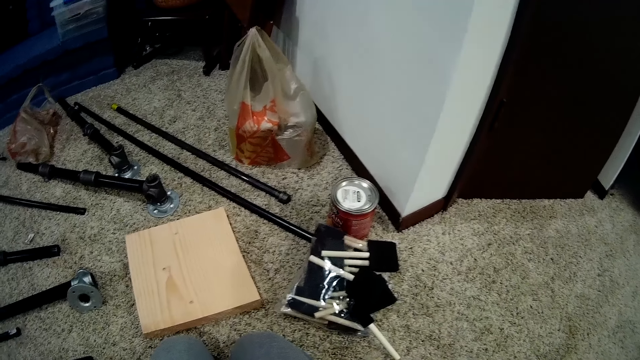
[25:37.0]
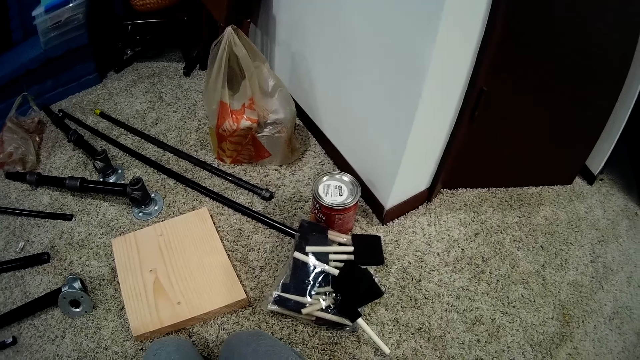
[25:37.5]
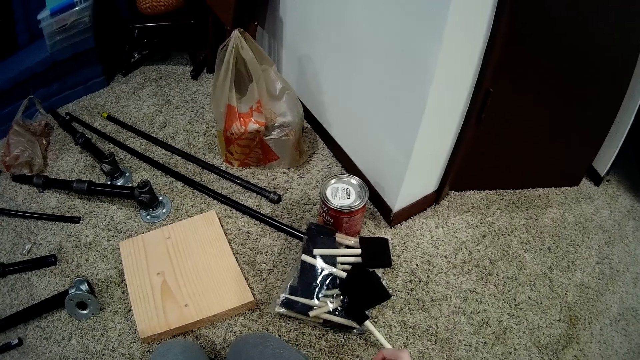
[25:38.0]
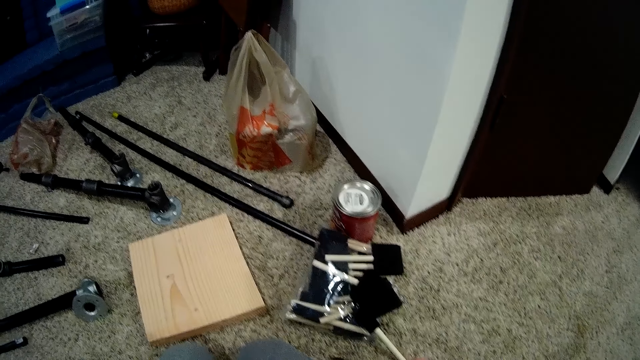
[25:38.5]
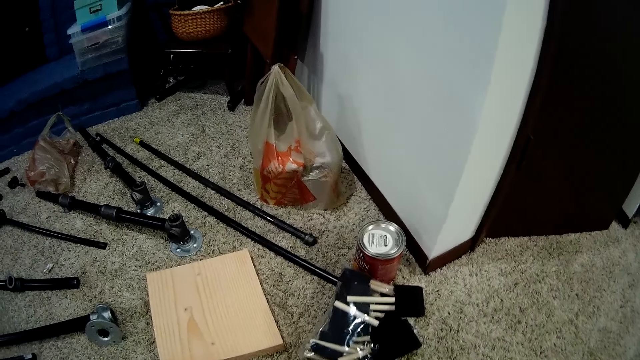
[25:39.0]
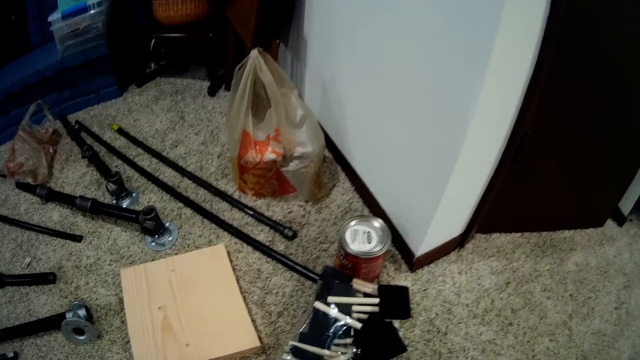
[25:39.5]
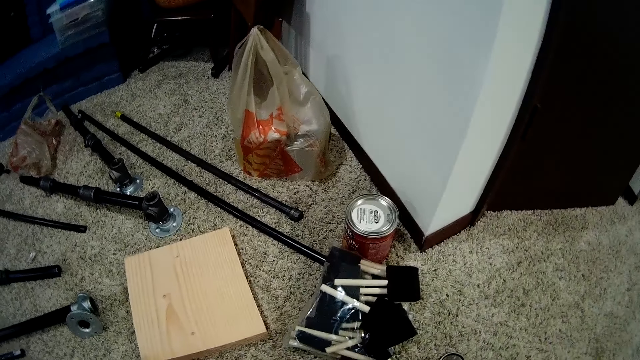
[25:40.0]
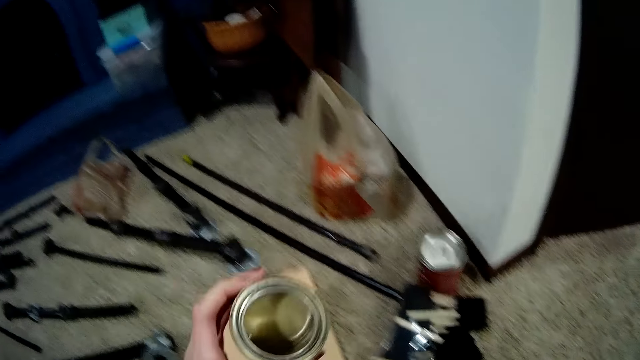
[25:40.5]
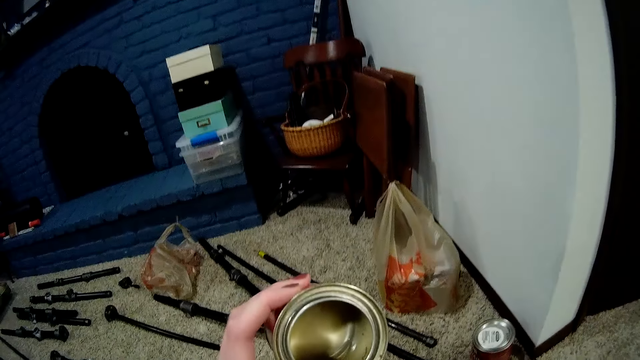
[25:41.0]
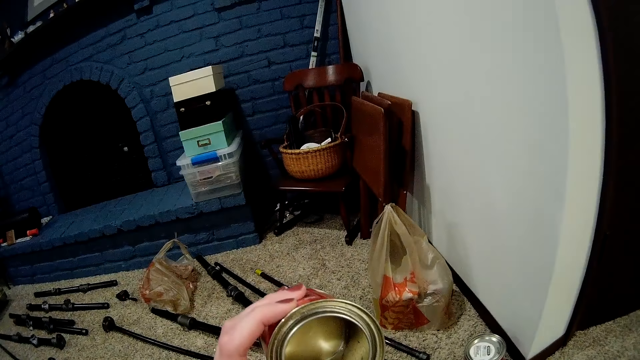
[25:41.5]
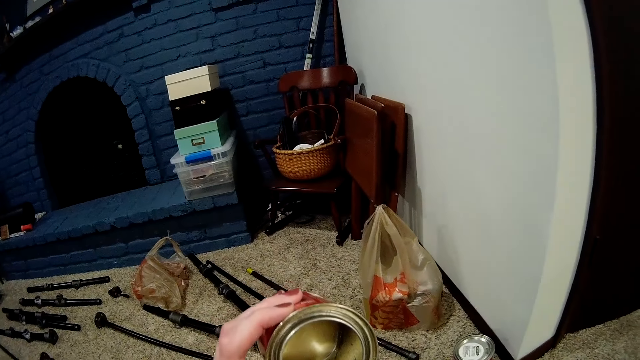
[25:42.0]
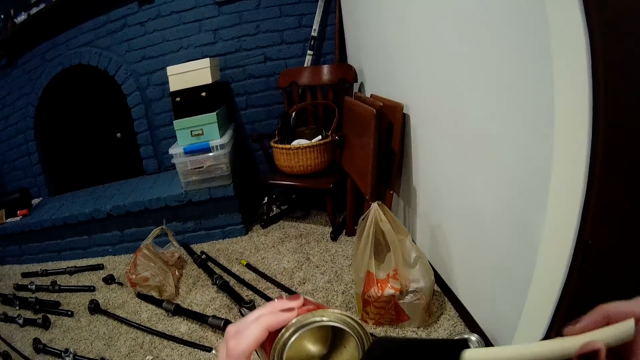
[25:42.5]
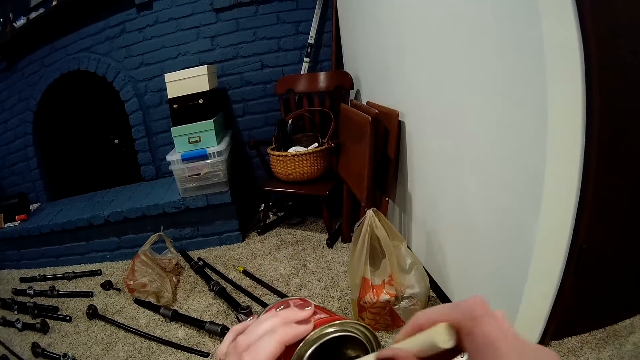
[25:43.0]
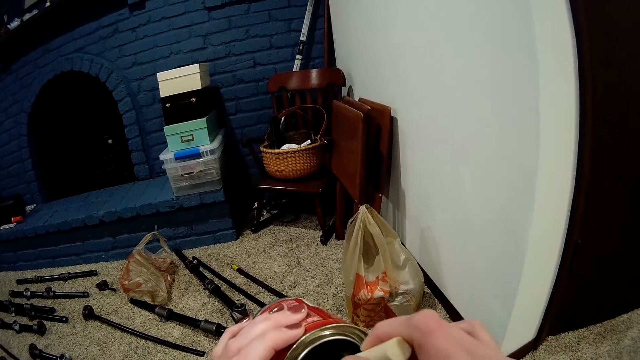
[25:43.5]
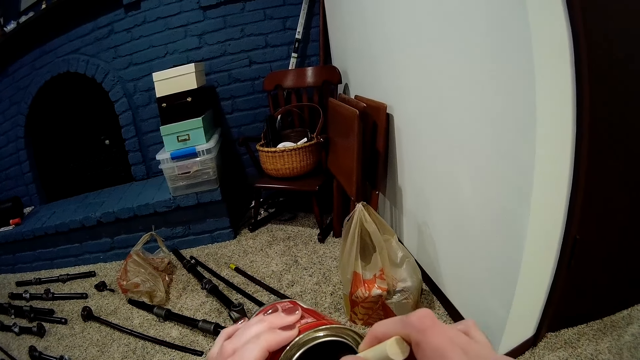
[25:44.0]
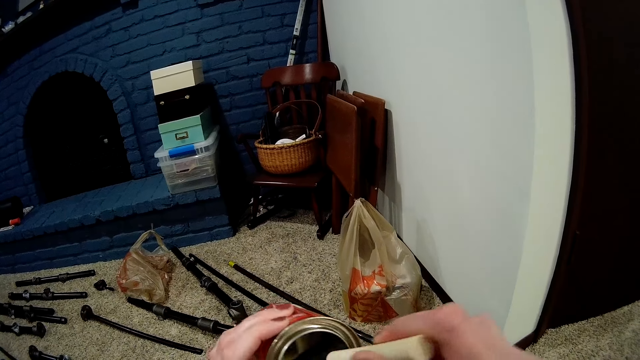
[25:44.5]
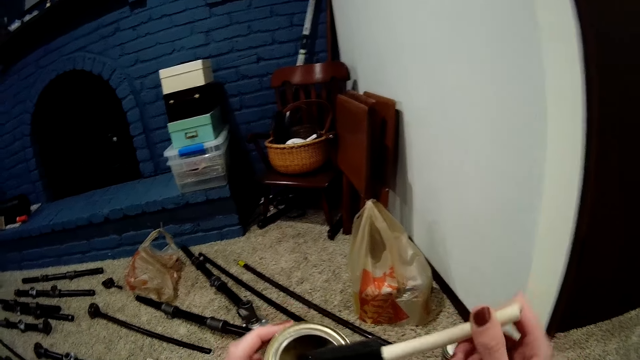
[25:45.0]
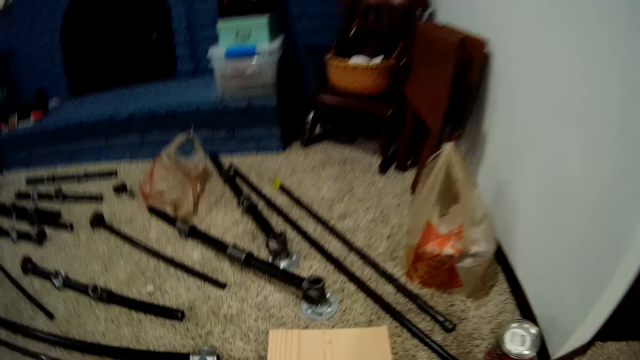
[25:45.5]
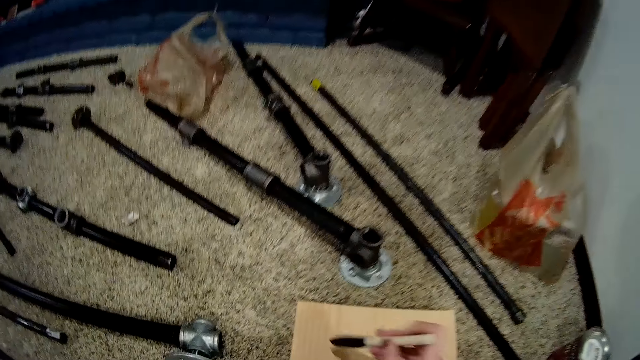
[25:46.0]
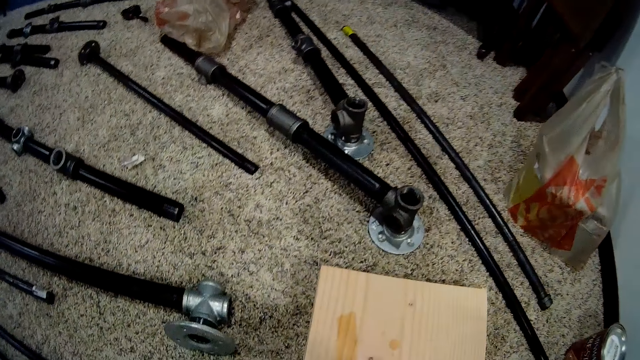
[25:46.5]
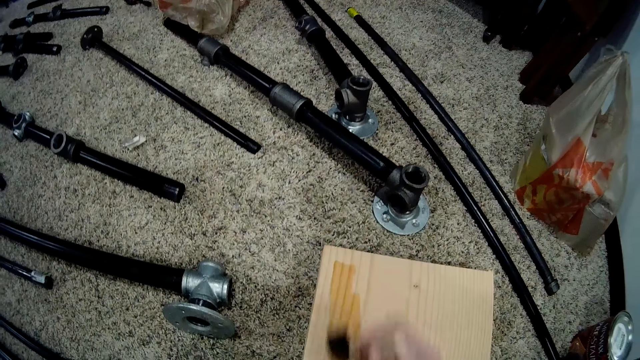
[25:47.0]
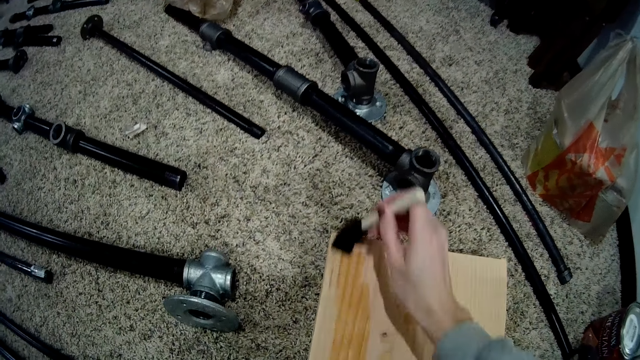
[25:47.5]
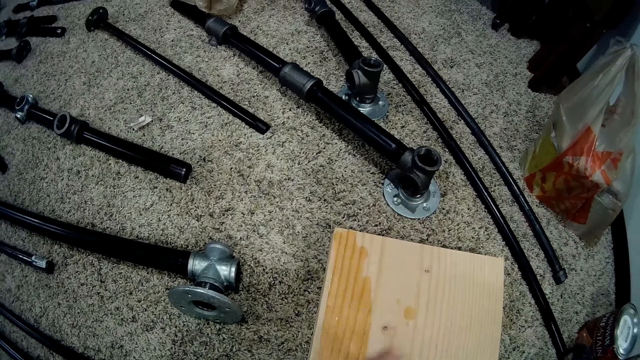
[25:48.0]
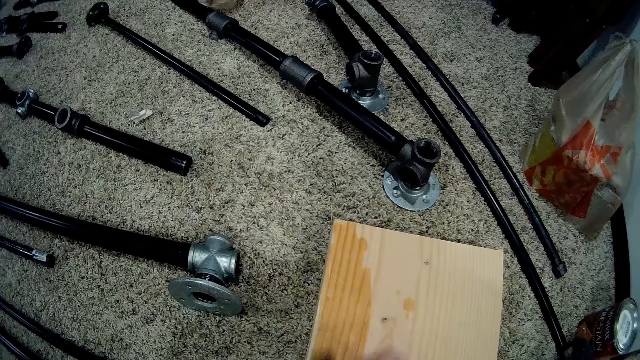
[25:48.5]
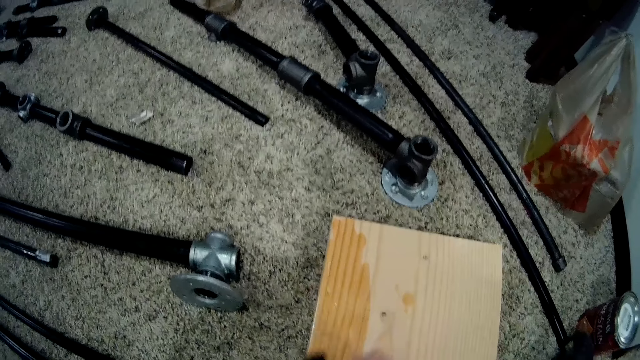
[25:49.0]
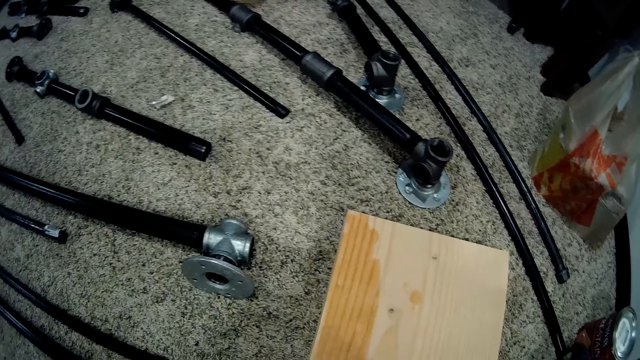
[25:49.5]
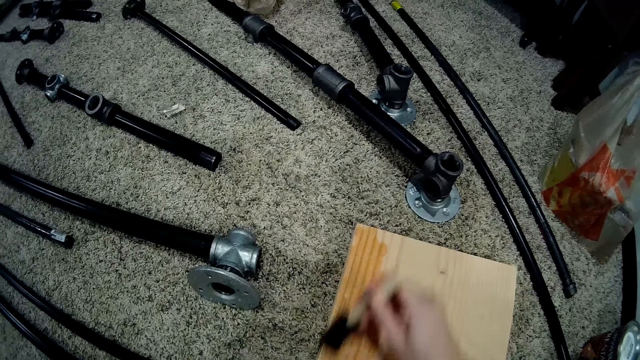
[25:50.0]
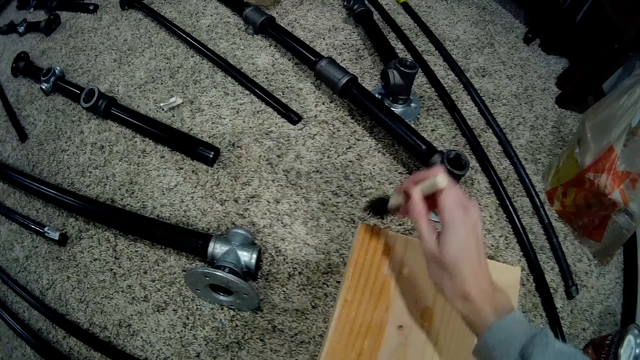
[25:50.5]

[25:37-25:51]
The camera wearer holds a polish container with his left hand. He dips a brush into the polish container. He scoops wax from the can with the brush. He spreads wax on the wood with the brush.

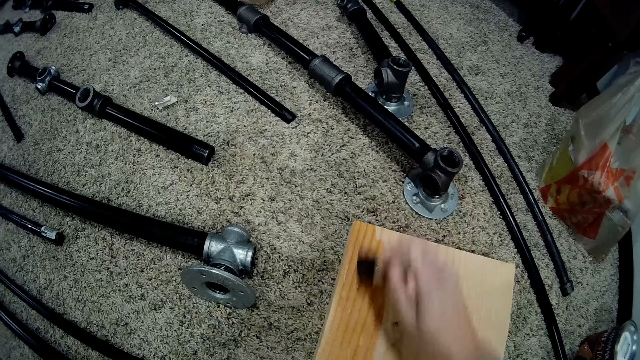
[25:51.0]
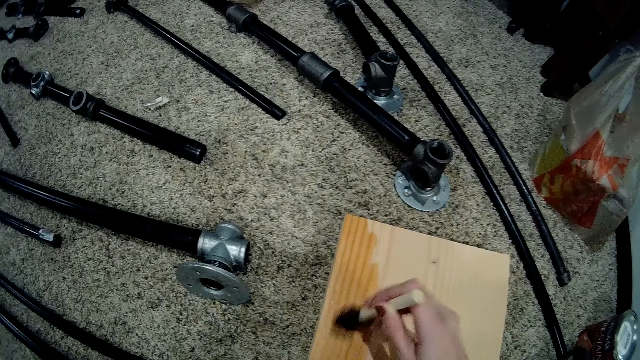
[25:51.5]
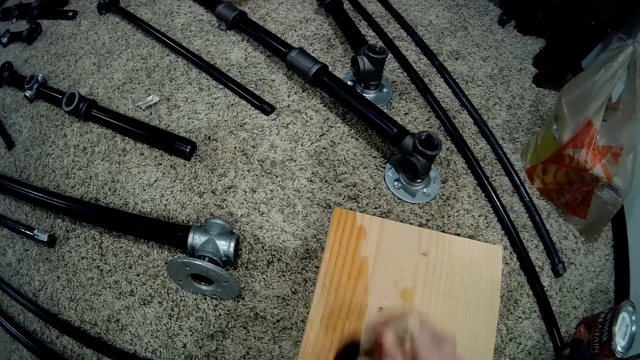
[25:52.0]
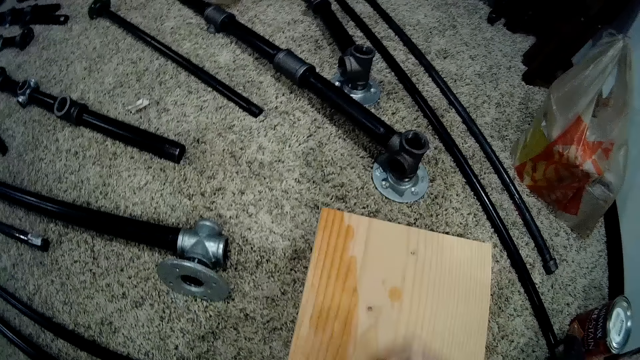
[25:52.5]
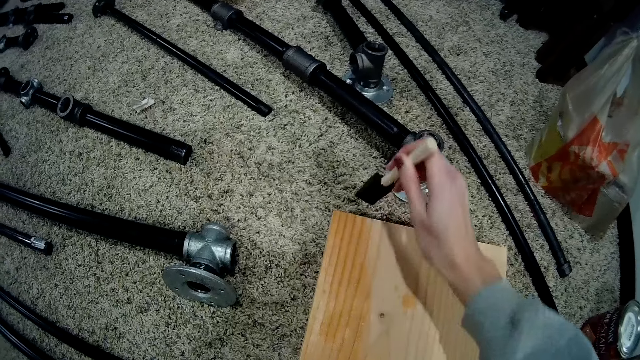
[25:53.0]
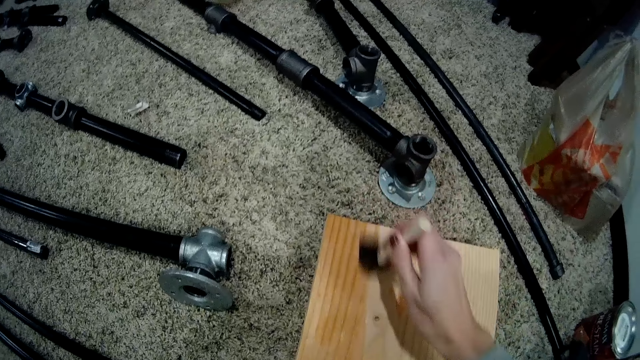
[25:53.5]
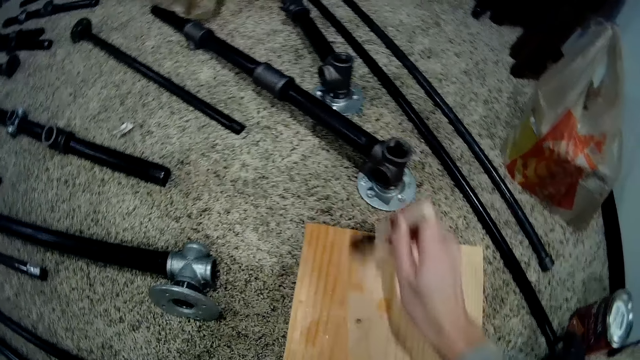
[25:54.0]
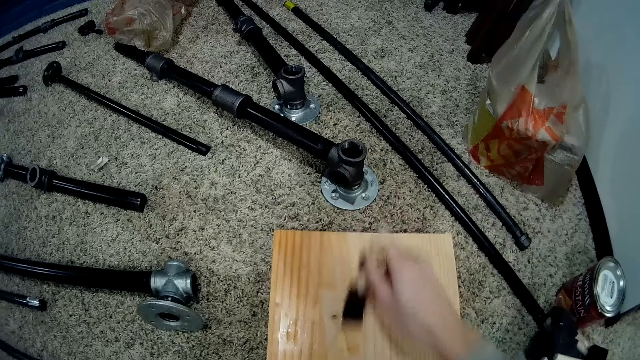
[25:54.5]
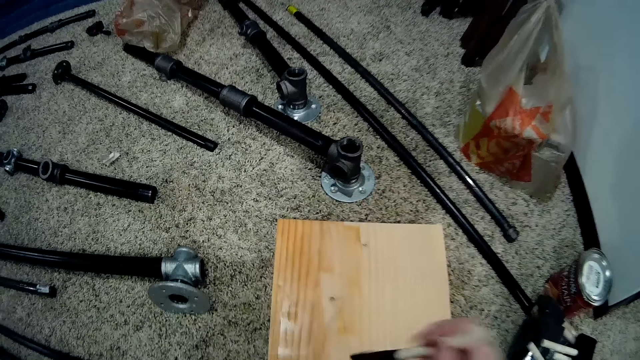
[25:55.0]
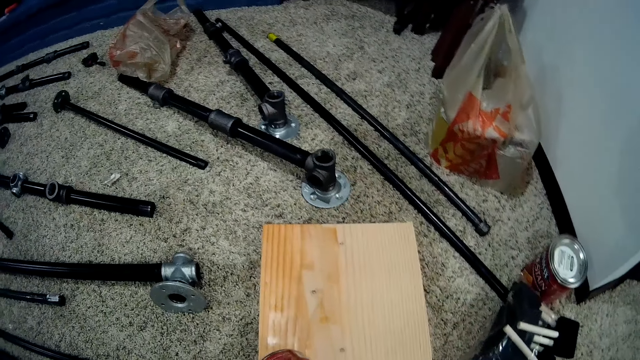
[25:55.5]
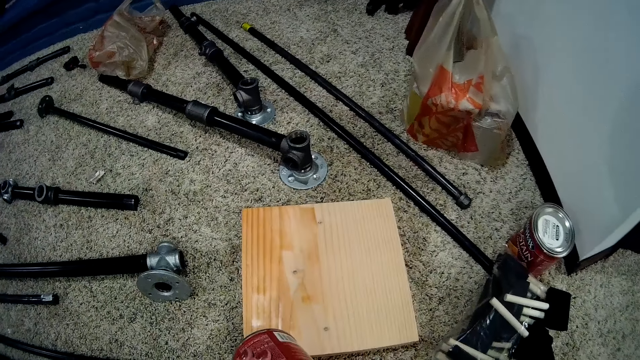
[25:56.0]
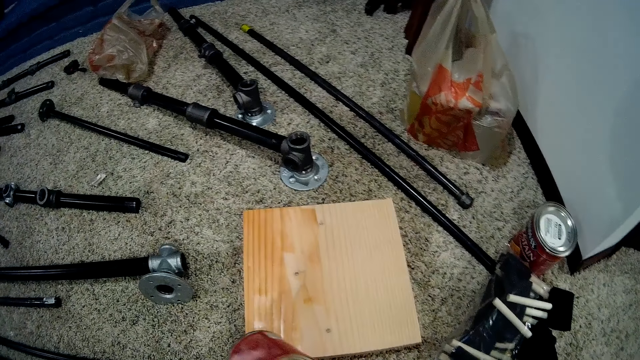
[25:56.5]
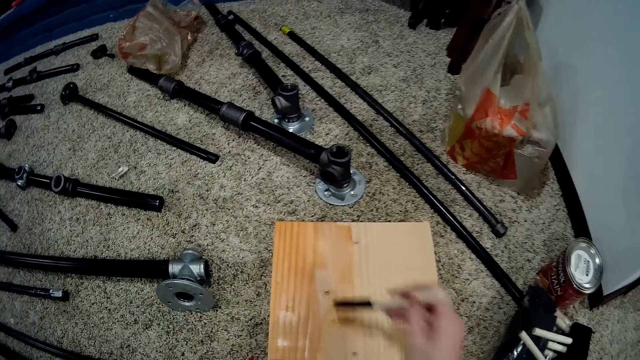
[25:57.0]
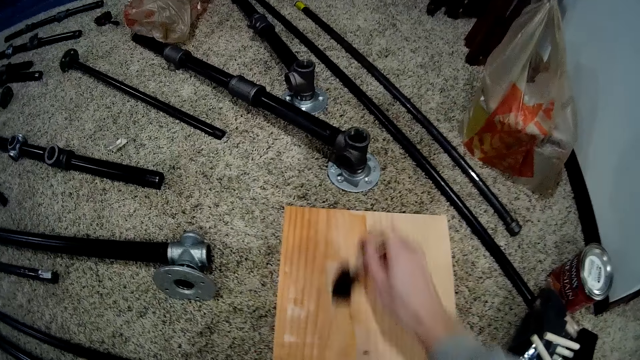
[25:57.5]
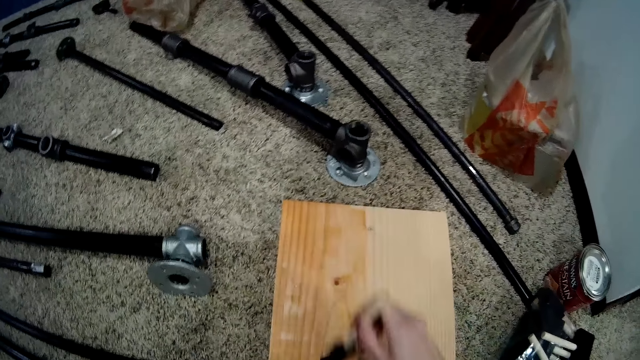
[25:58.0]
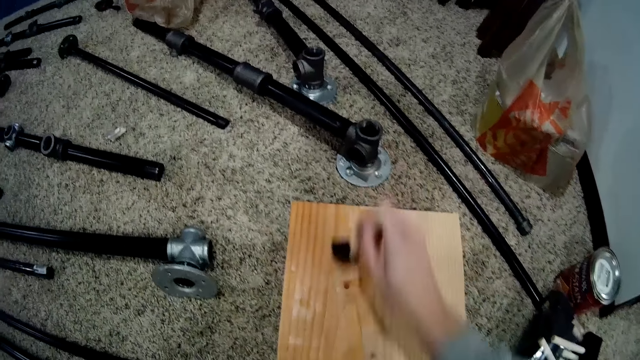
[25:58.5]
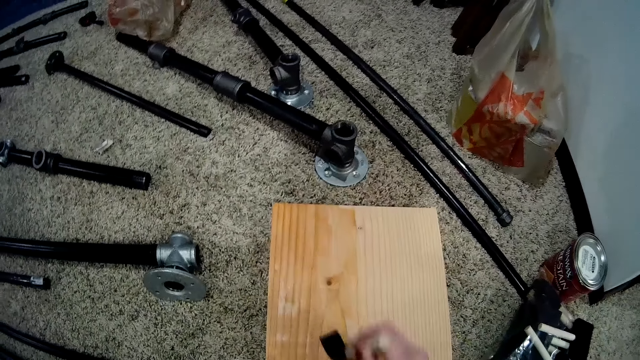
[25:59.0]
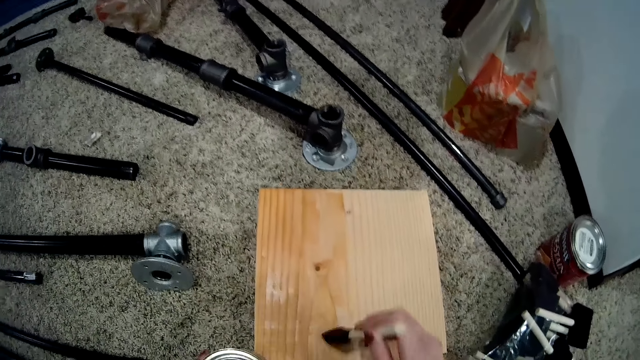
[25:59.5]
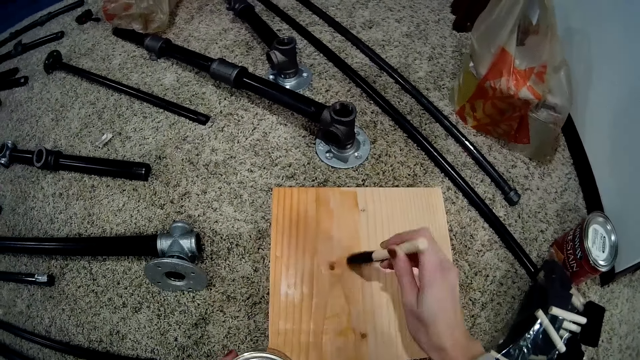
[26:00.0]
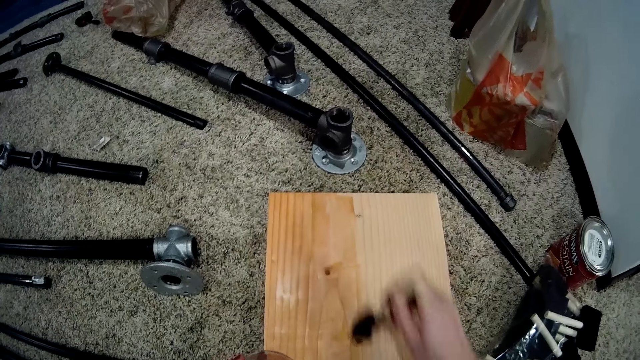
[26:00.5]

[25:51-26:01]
The camera wearer scoops wax from the can with a brush. They spread wax on the wood with the brush.
